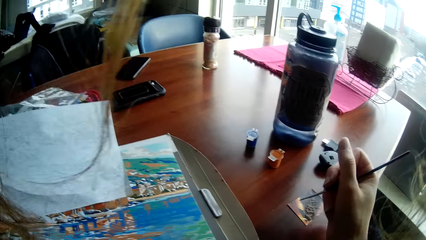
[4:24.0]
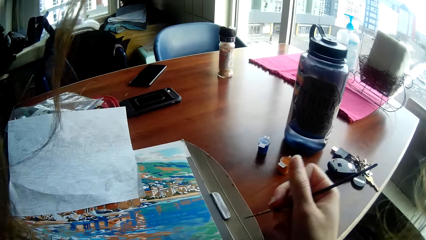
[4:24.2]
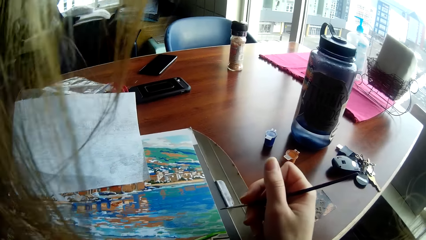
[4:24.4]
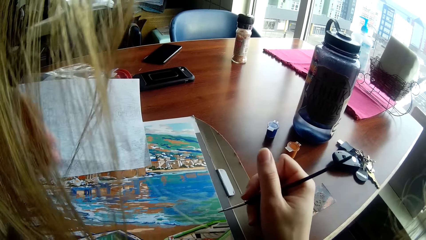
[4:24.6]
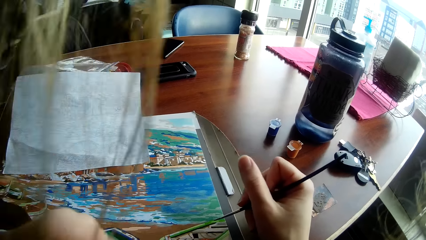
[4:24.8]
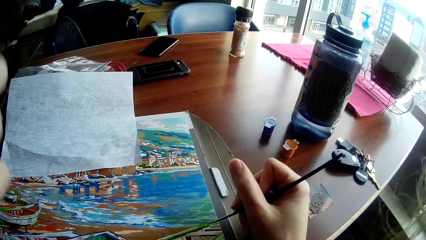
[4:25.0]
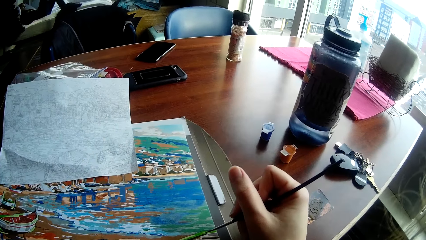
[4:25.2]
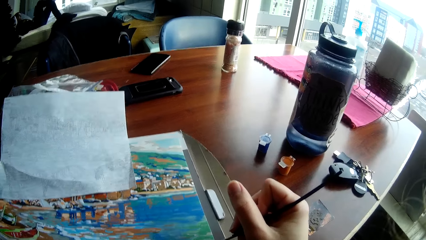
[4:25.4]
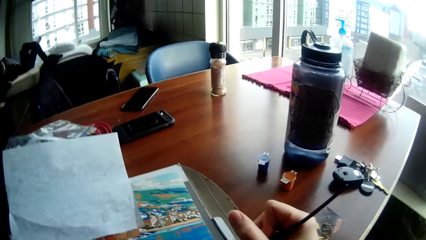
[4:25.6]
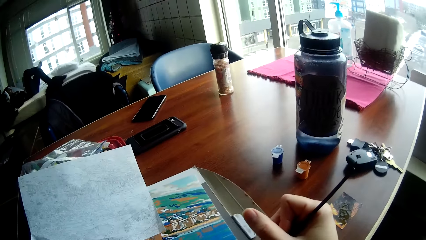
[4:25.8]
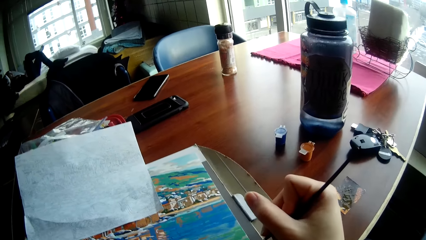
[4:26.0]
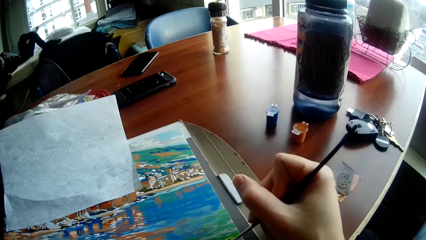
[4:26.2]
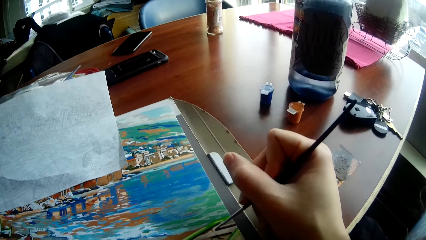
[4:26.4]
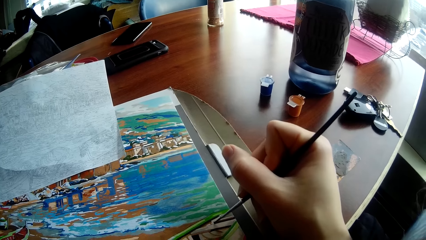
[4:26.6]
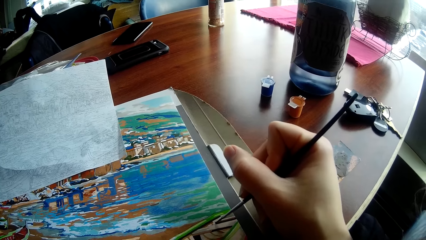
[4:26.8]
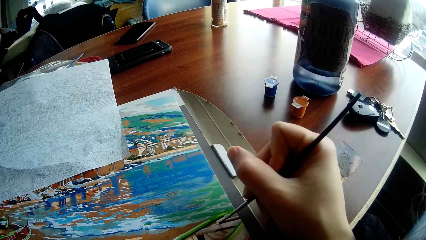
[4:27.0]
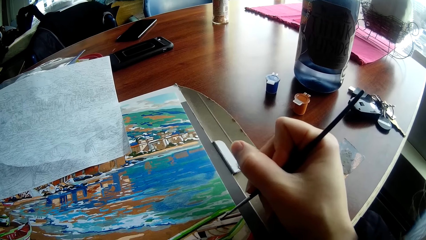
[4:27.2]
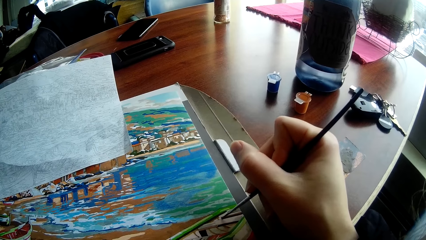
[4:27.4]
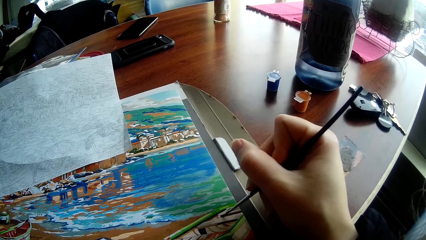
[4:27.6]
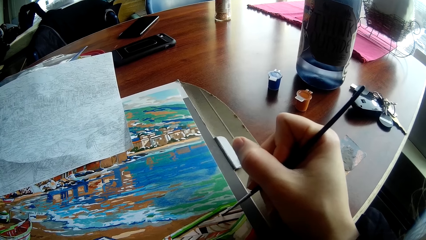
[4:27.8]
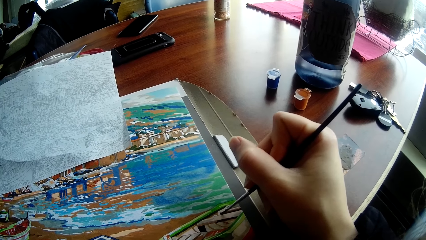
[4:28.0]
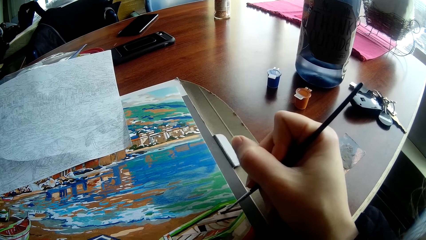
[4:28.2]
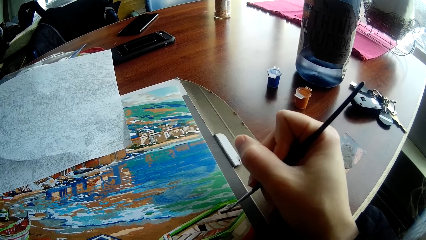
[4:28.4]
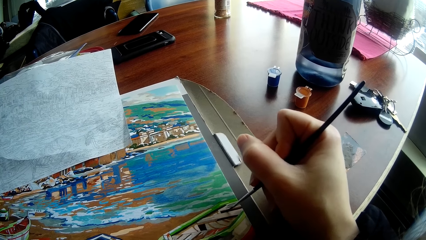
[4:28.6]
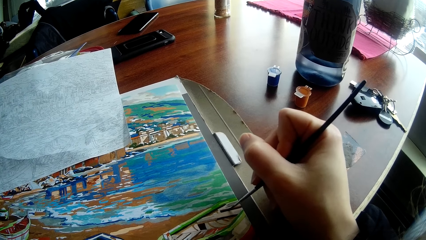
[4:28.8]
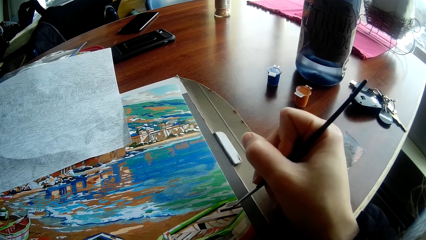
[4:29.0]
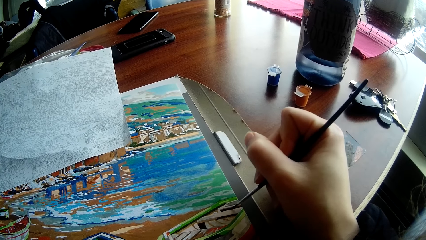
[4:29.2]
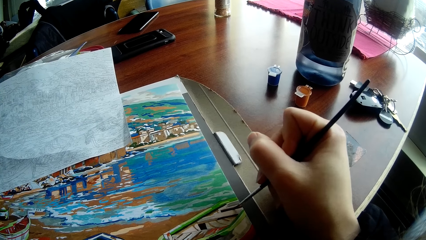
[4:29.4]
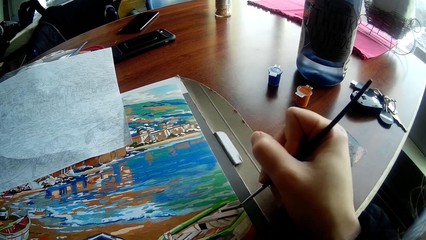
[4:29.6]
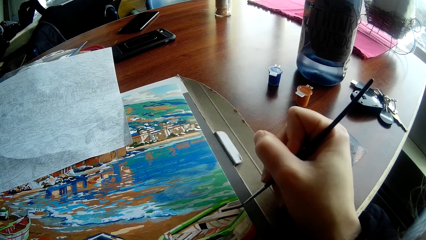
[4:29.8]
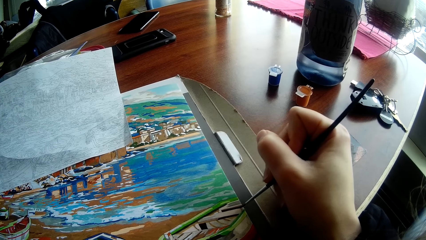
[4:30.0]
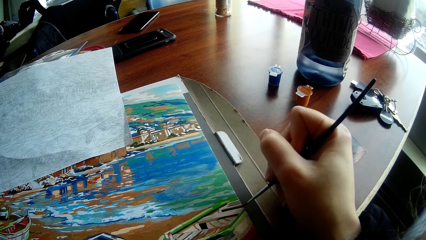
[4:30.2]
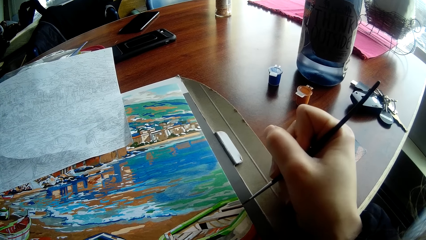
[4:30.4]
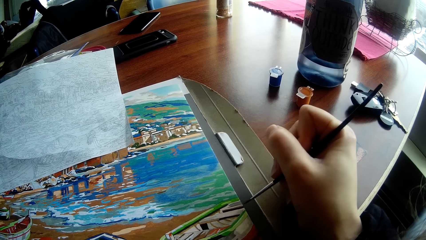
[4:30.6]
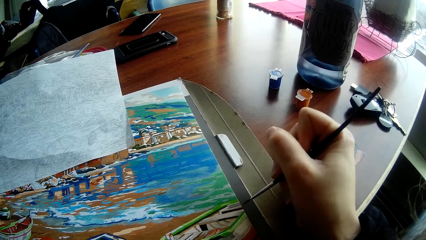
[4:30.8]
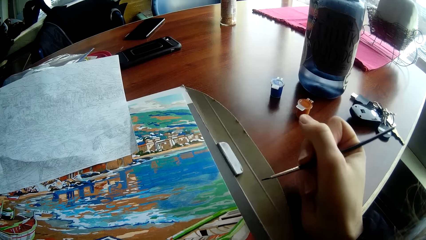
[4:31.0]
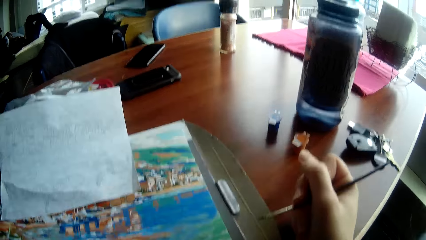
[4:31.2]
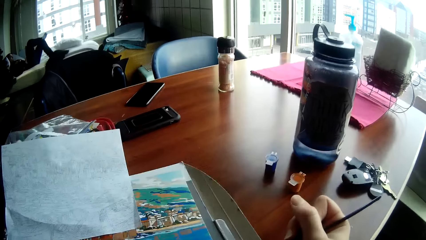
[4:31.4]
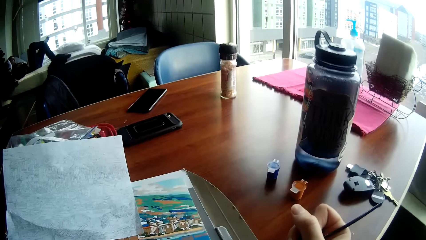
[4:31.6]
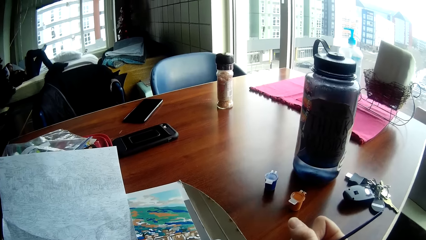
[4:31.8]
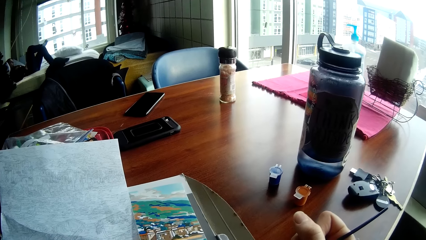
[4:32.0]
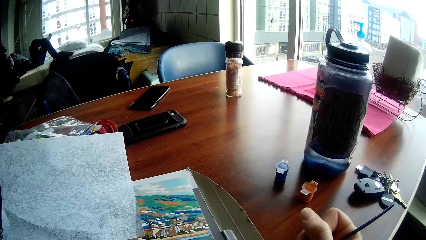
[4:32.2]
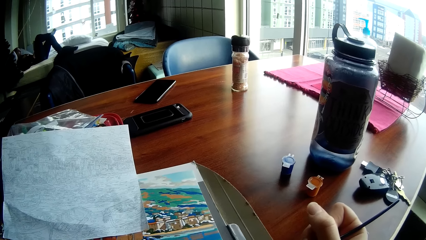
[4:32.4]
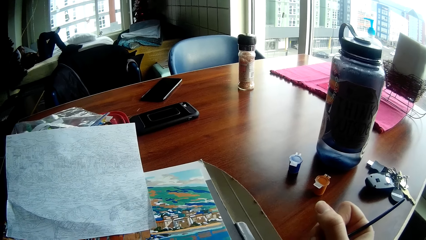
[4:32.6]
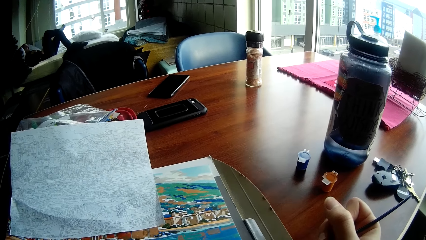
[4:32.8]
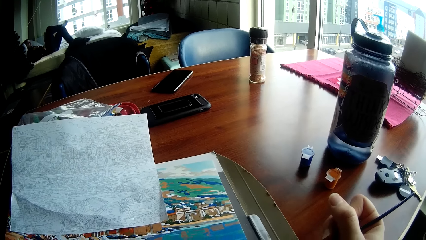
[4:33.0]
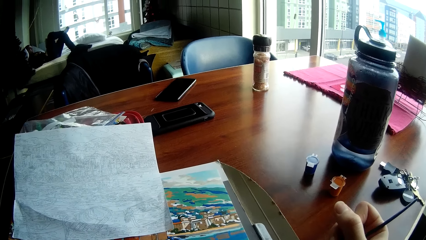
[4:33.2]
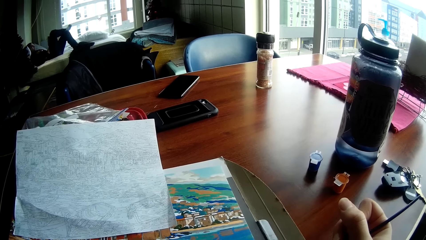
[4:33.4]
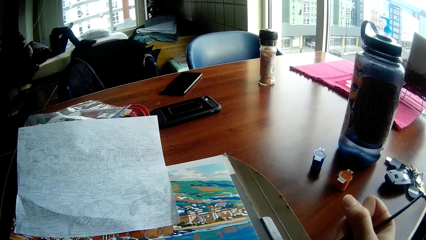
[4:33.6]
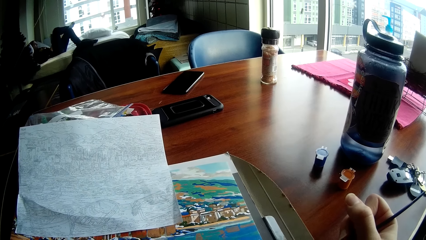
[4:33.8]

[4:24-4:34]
The camera wearer paints the drawing on the table with the painting brush in his right hand. He lays the hands on the desk.

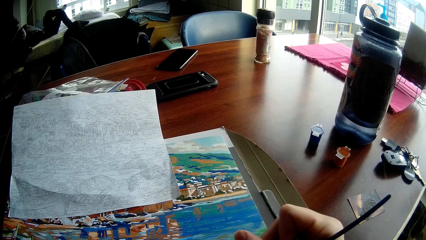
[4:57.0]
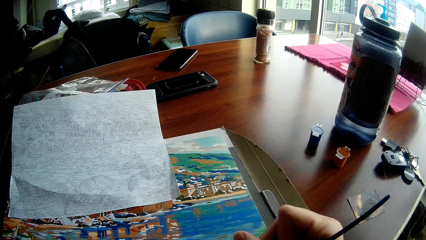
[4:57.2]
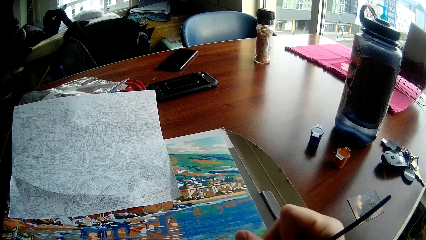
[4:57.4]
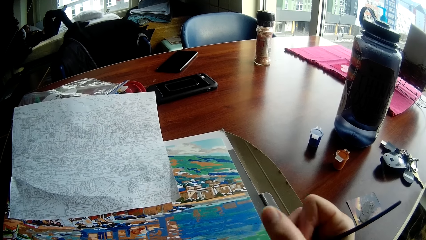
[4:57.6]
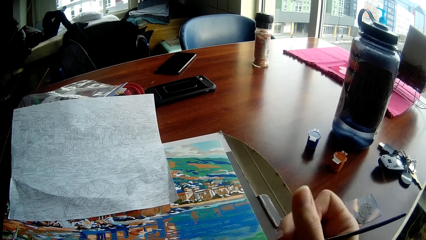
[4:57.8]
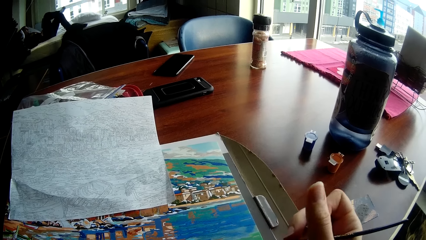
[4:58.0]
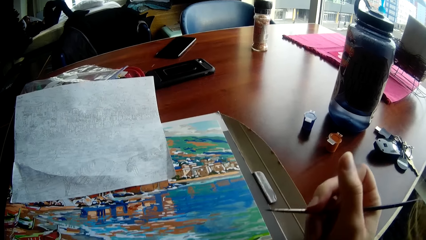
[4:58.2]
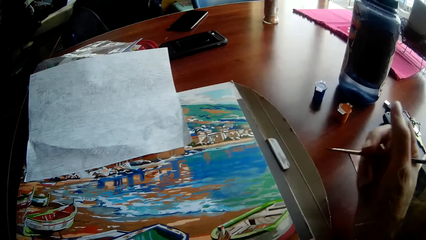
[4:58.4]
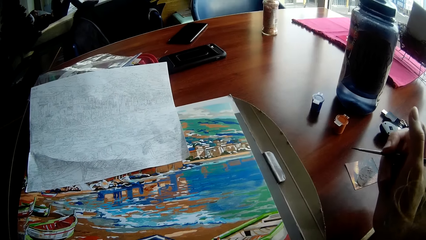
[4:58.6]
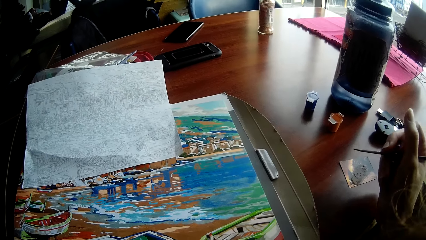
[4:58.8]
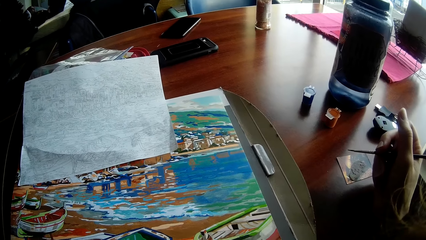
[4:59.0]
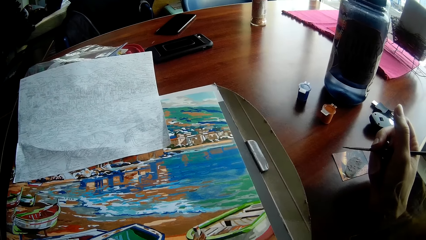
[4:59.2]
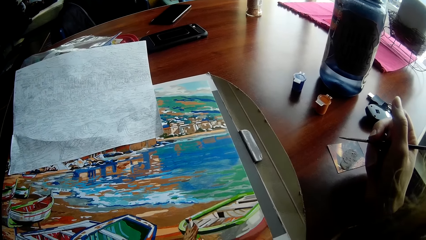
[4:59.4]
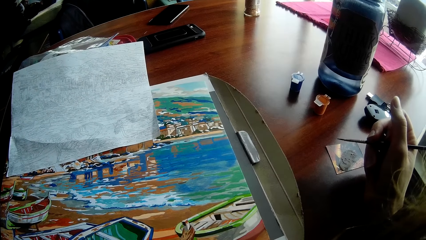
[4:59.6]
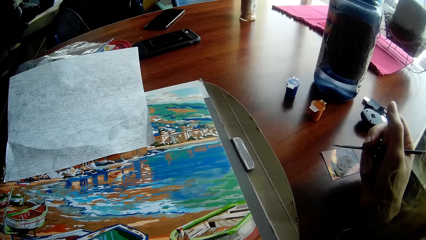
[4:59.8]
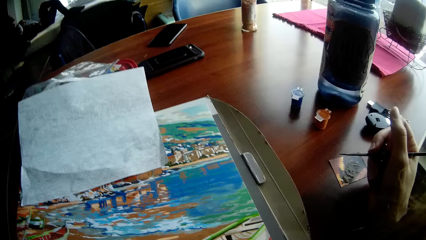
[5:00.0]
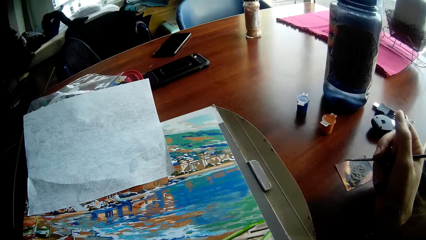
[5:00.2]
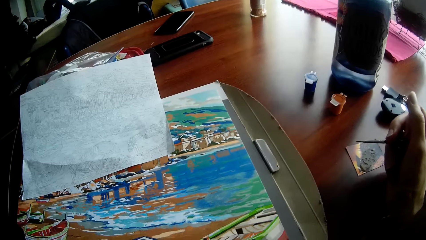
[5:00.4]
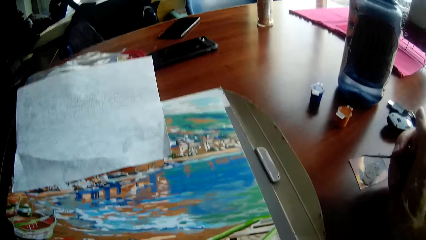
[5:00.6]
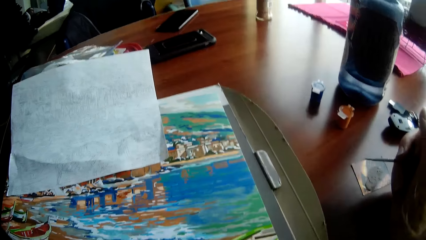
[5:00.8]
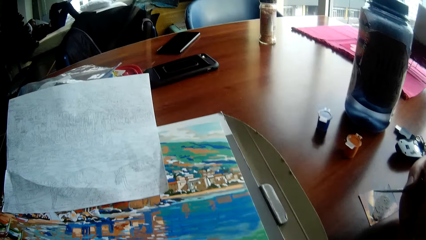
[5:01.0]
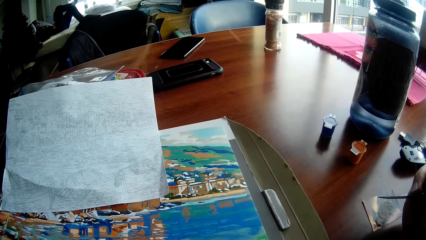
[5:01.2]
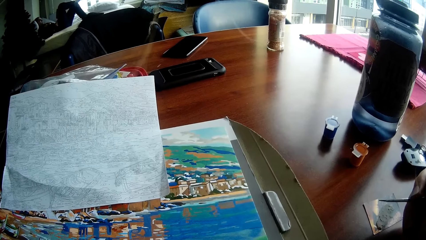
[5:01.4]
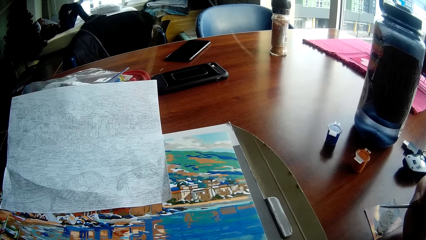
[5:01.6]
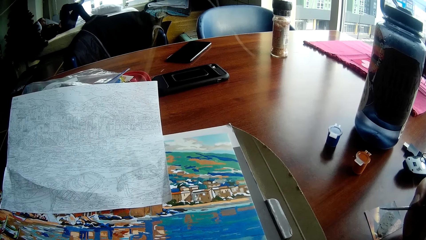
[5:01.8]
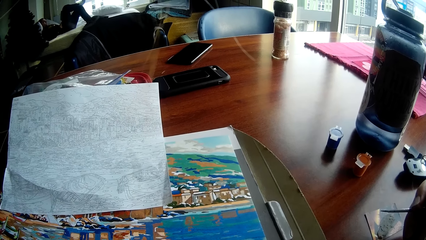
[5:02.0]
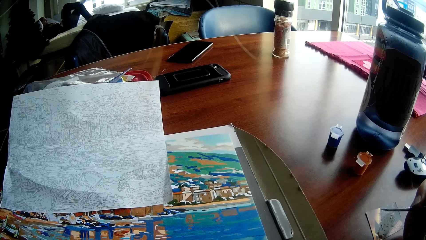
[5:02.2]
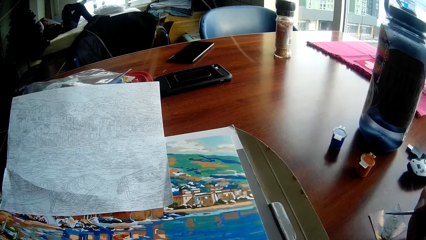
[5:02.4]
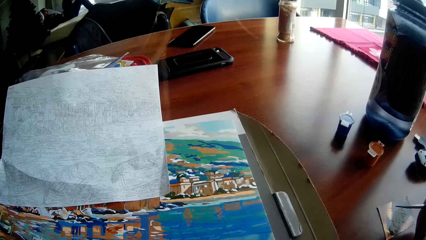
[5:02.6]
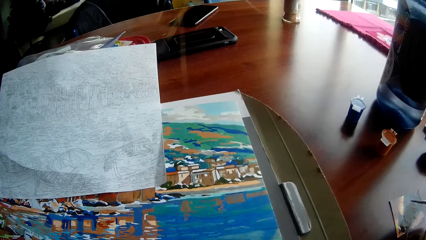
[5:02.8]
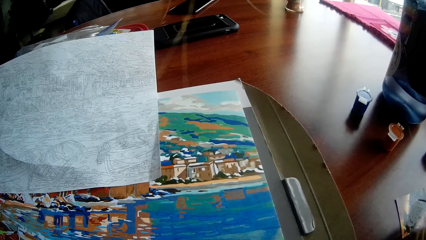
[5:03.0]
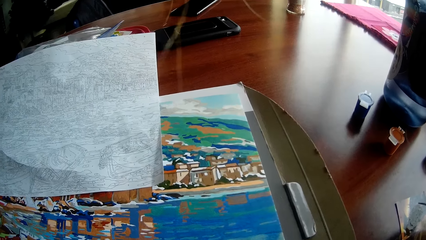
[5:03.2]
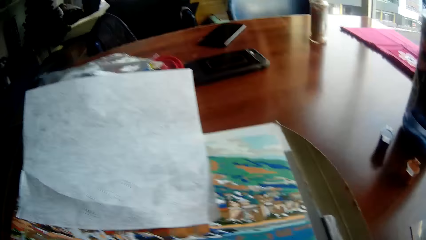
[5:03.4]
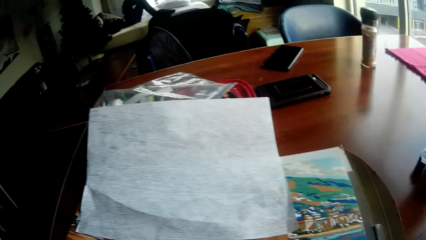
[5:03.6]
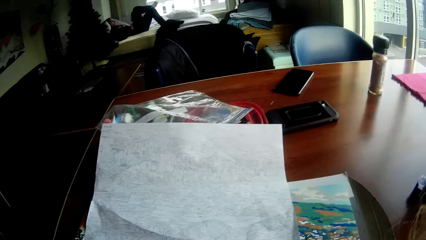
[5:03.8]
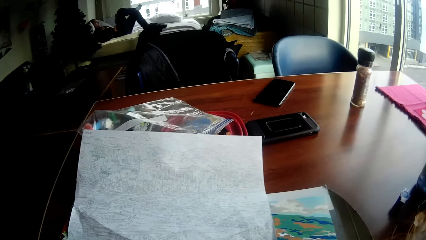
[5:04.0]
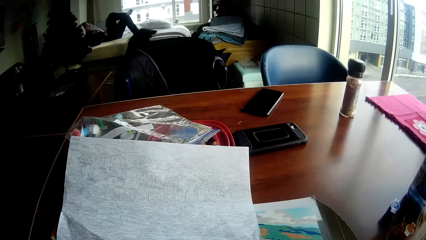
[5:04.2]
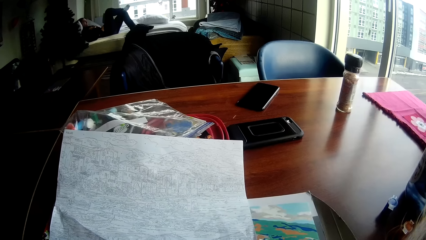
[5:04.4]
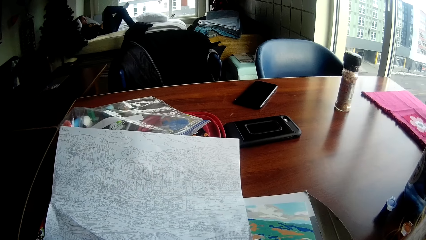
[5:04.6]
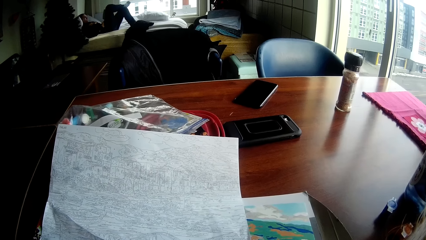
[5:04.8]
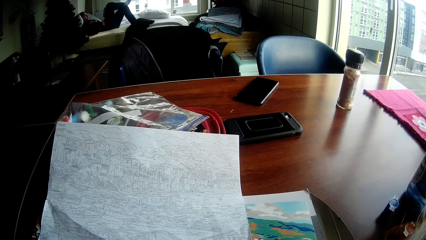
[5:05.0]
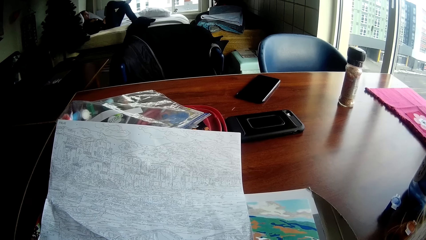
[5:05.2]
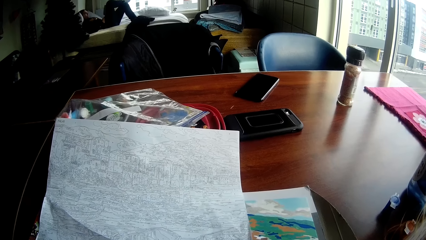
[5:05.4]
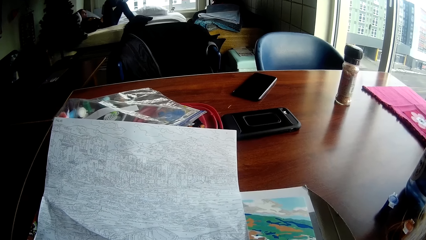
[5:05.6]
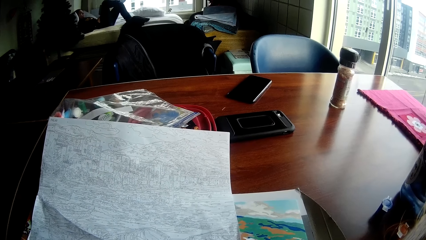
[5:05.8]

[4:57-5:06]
The camera wearer rests his right hand on the table.
